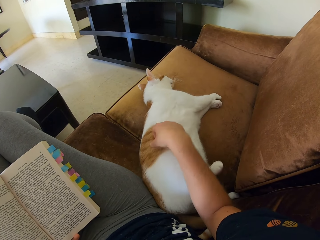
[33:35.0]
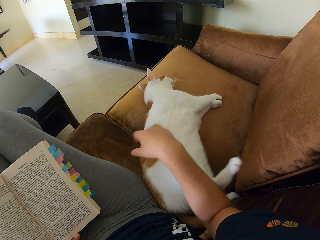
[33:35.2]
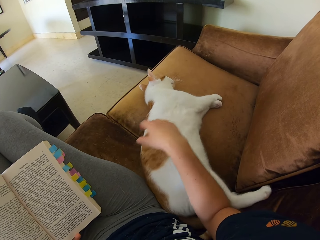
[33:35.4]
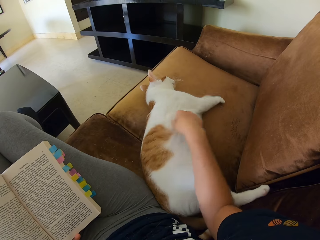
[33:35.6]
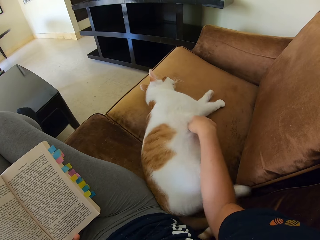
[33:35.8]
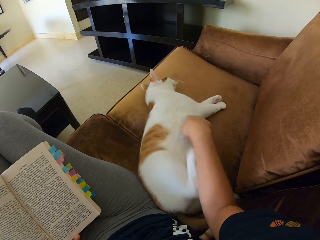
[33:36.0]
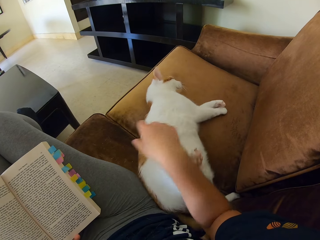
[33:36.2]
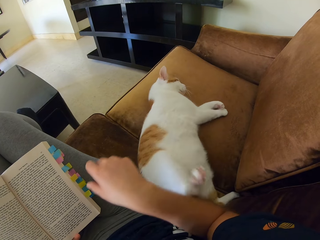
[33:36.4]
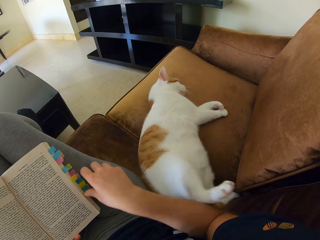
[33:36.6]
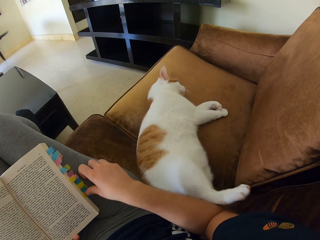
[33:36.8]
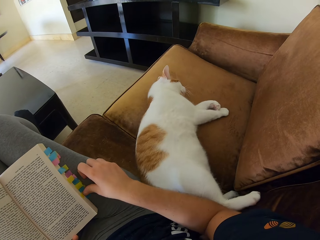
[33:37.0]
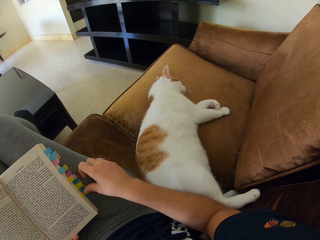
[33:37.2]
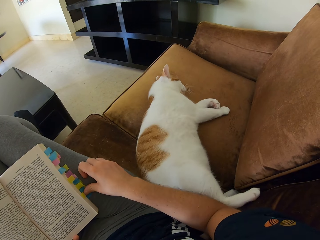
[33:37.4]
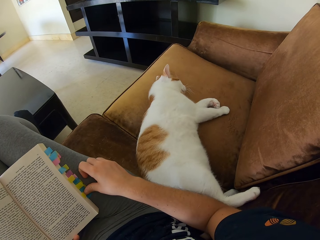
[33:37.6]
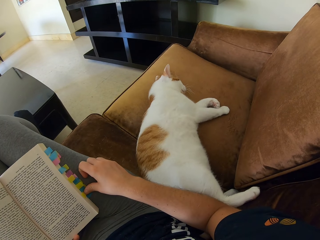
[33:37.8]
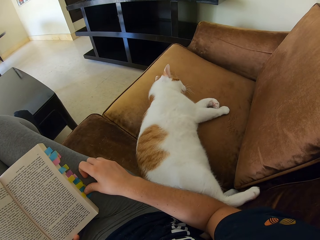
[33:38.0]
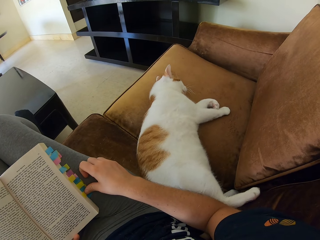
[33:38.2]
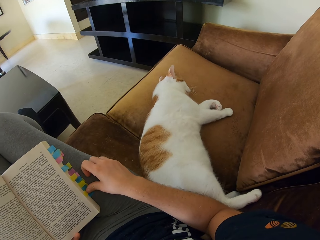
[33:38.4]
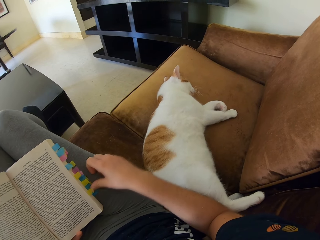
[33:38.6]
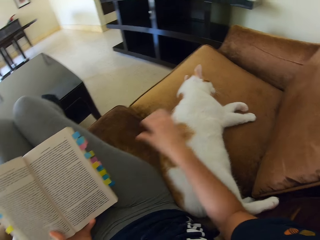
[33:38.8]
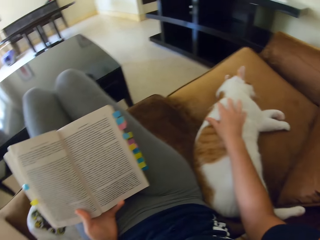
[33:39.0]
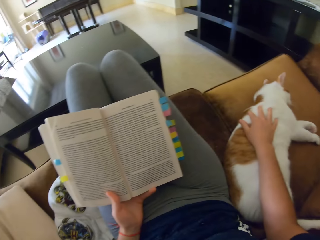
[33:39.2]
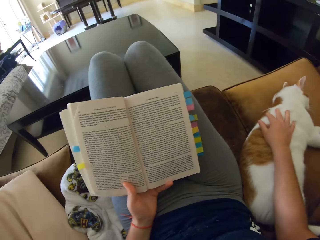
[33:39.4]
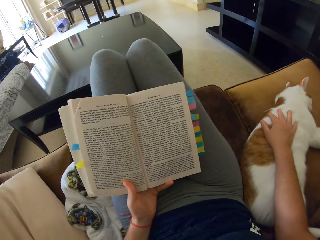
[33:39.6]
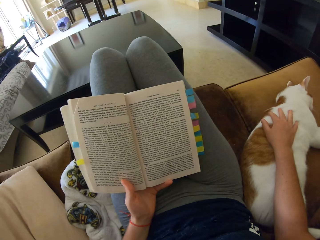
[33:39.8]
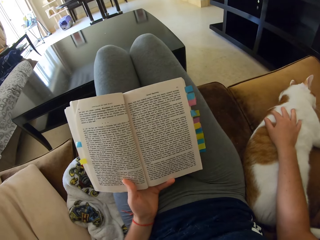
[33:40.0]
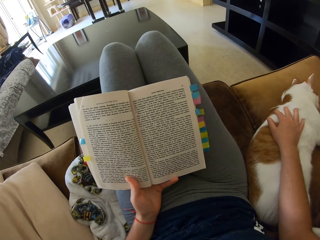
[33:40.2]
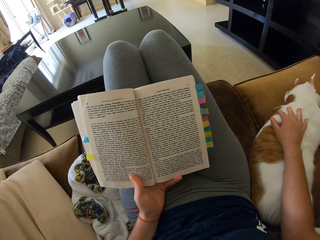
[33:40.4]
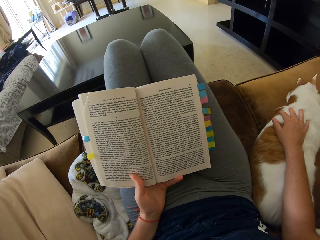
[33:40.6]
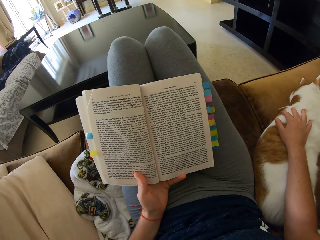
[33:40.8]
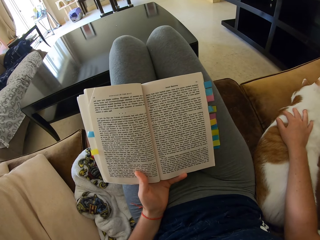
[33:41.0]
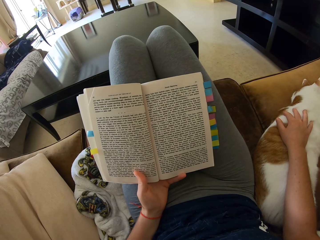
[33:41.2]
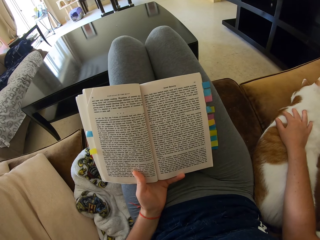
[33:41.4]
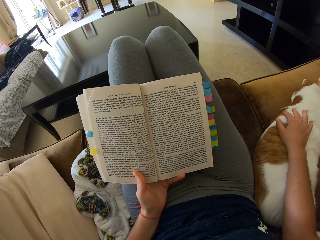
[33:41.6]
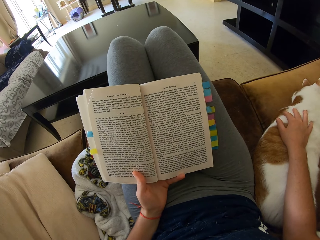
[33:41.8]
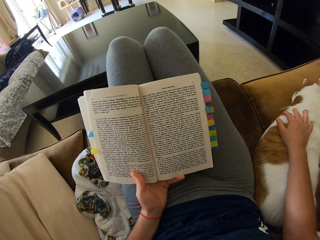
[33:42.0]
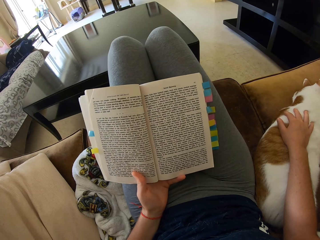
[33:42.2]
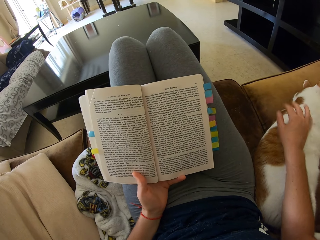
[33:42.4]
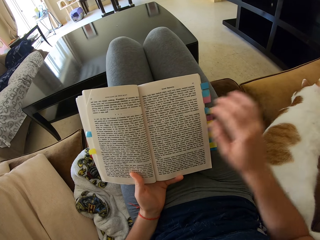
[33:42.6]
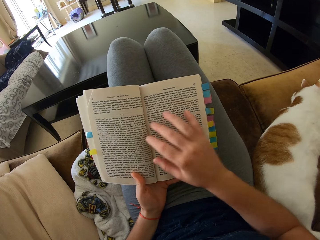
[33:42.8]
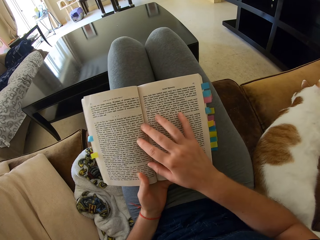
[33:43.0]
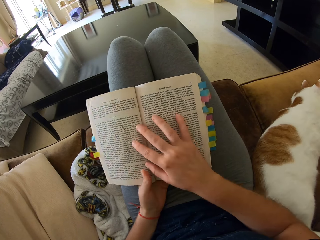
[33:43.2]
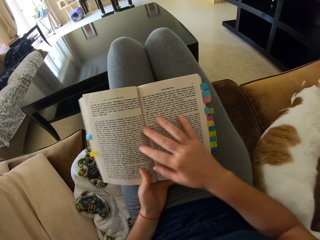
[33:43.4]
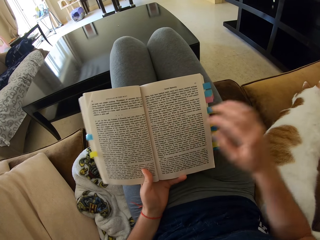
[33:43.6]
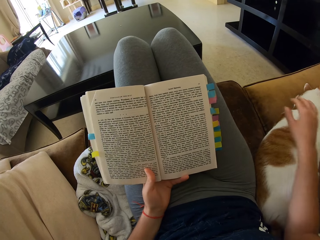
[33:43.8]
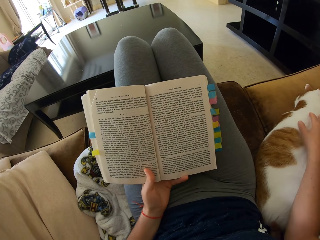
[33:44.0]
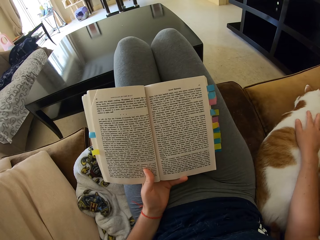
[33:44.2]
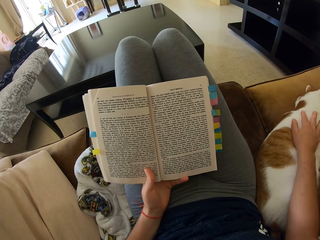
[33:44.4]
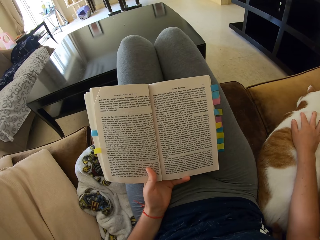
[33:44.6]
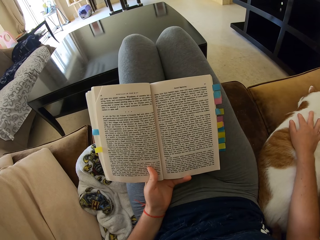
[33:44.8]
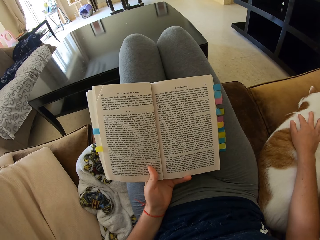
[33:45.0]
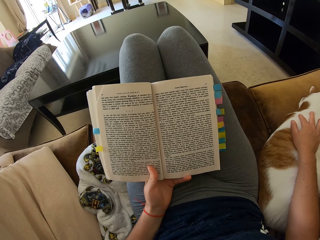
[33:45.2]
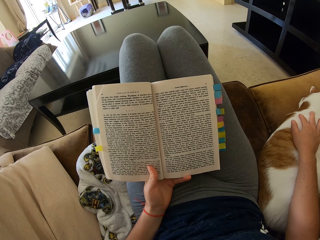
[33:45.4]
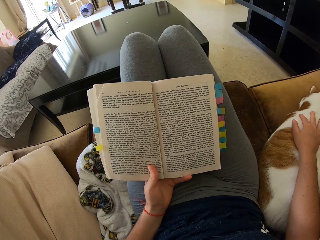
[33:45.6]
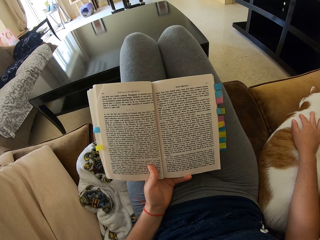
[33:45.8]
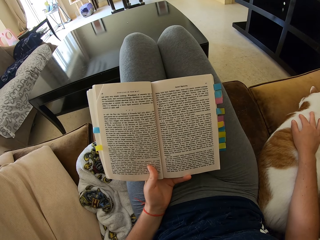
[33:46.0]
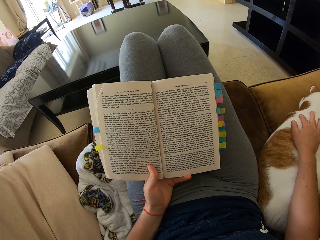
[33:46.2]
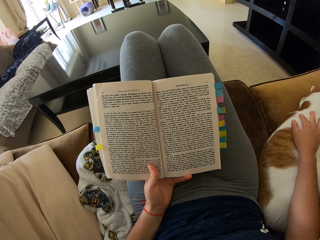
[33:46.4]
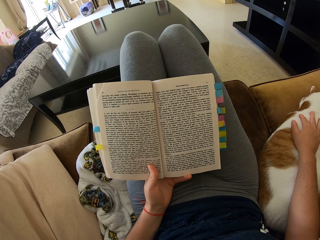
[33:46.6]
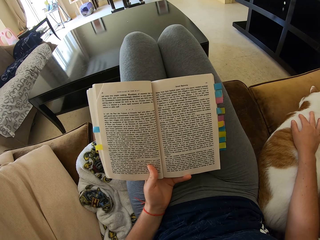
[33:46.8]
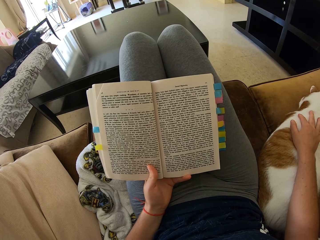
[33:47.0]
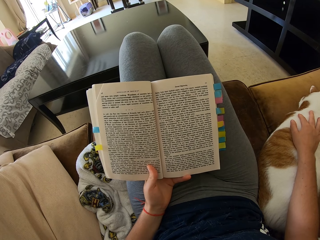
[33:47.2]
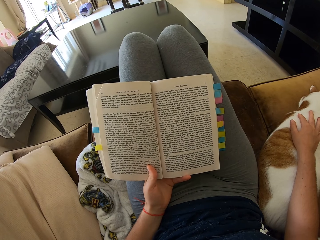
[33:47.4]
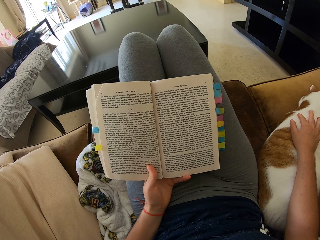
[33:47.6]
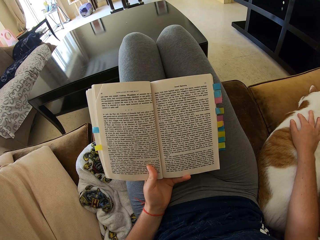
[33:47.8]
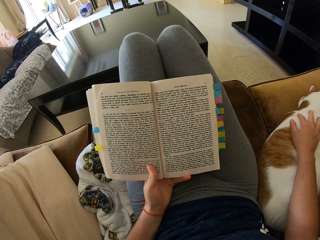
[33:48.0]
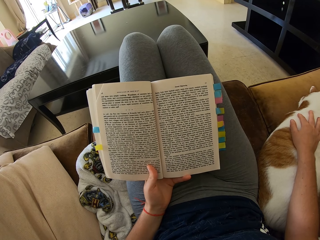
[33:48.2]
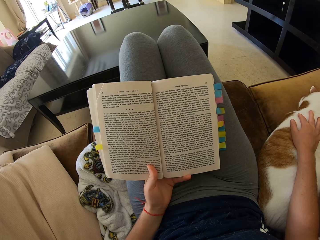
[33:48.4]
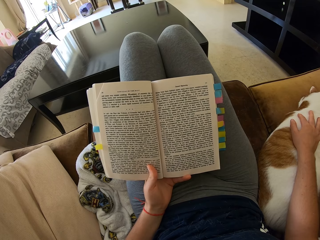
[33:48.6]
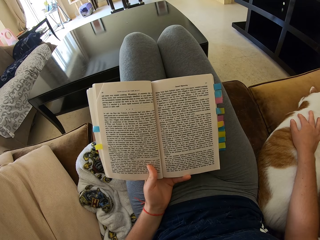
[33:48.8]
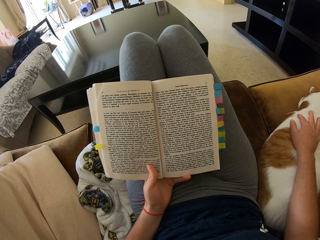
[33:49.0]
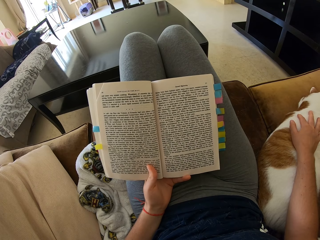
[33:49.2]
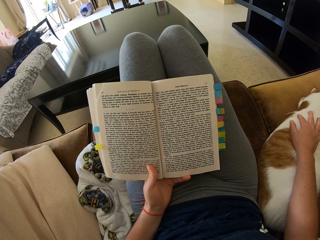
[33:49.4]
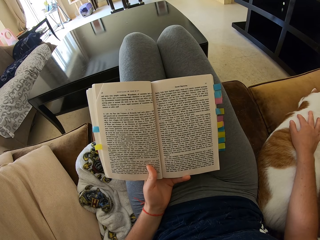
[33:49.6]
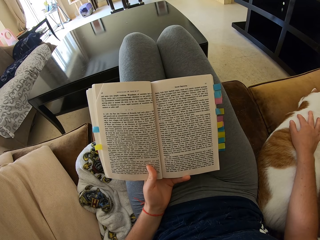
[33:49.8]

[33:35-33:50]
The camera wearer scratches a cat. They place a hand on the cat. They read a book on the sofa. They lift the hand off the cat. They touch the book page. They hold the book. They place a hand on the cat.

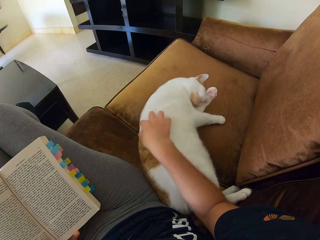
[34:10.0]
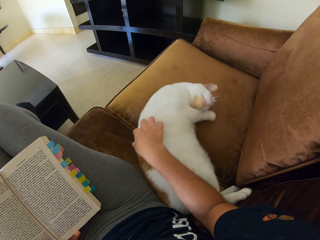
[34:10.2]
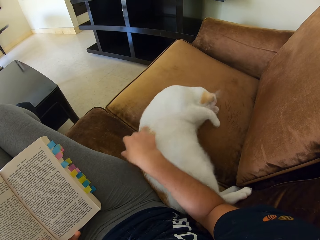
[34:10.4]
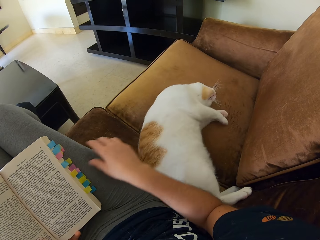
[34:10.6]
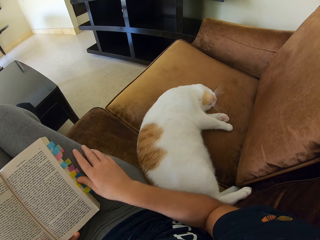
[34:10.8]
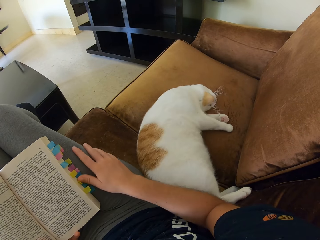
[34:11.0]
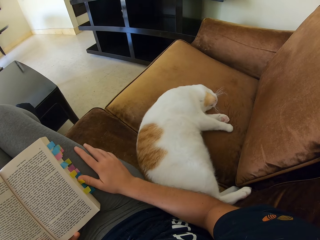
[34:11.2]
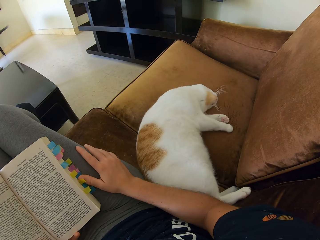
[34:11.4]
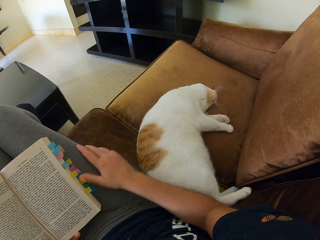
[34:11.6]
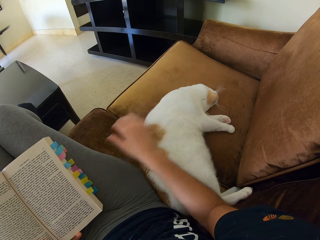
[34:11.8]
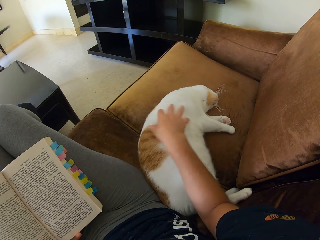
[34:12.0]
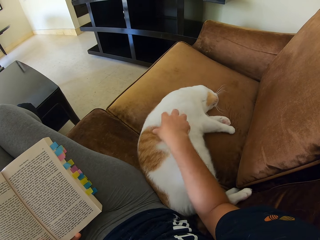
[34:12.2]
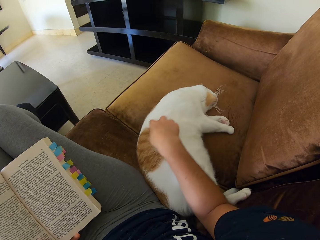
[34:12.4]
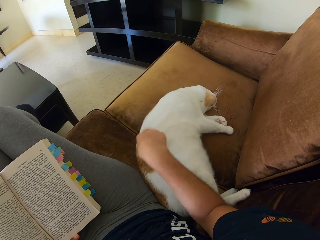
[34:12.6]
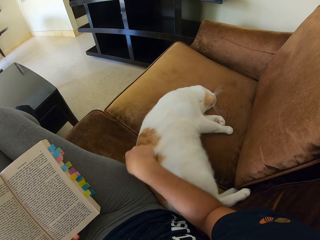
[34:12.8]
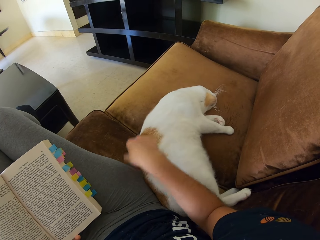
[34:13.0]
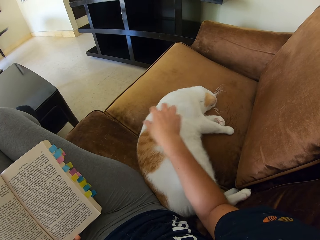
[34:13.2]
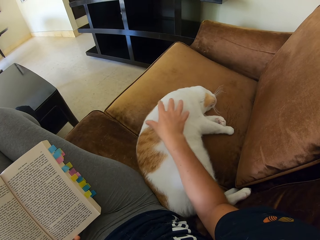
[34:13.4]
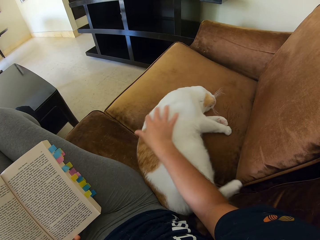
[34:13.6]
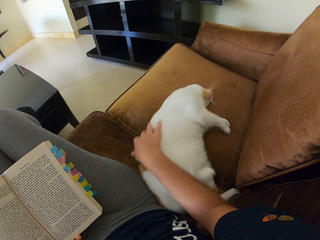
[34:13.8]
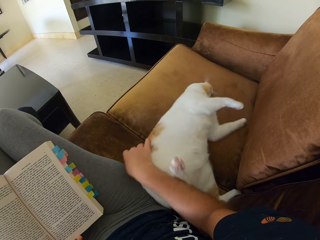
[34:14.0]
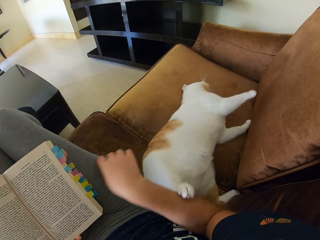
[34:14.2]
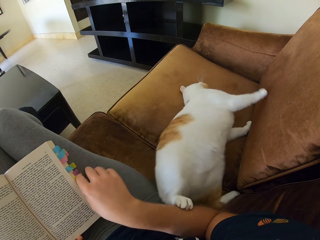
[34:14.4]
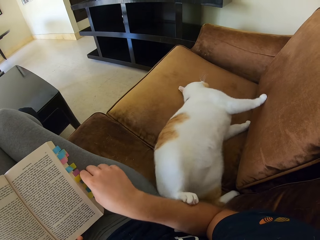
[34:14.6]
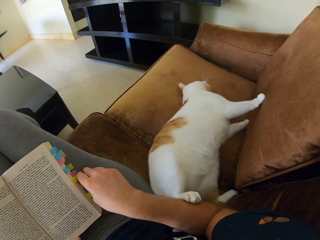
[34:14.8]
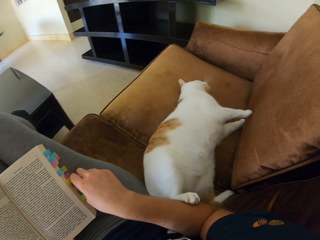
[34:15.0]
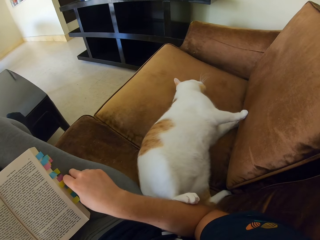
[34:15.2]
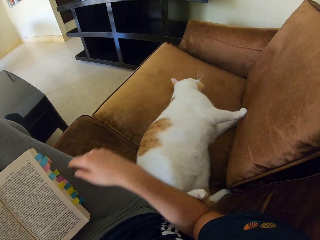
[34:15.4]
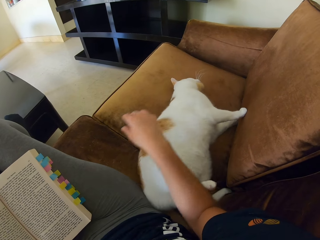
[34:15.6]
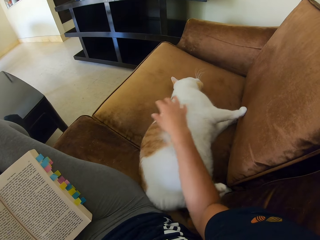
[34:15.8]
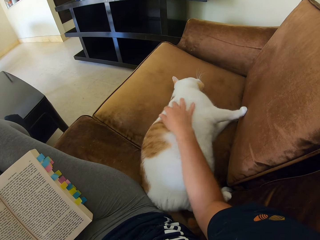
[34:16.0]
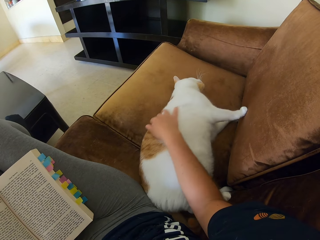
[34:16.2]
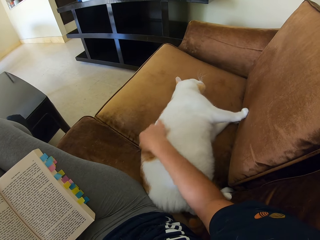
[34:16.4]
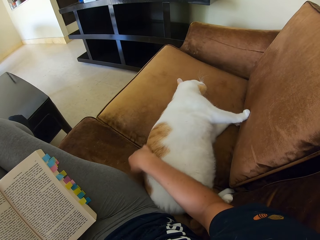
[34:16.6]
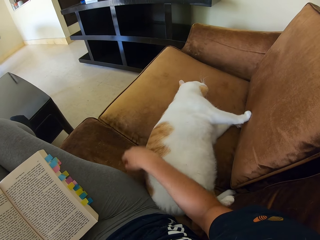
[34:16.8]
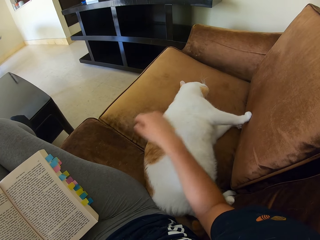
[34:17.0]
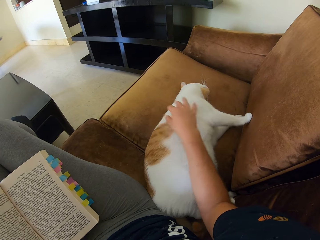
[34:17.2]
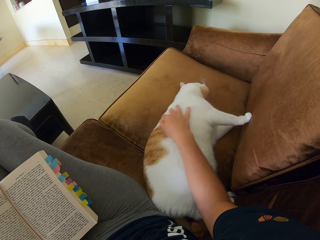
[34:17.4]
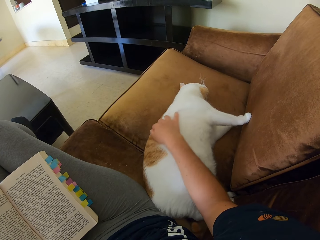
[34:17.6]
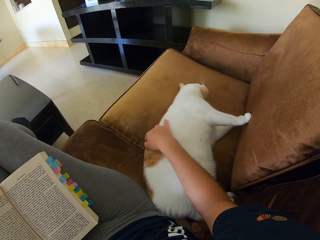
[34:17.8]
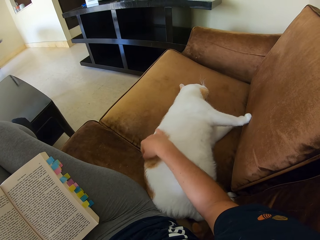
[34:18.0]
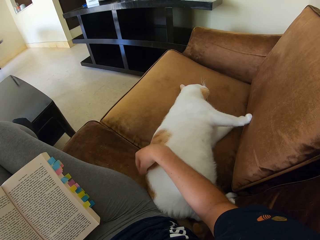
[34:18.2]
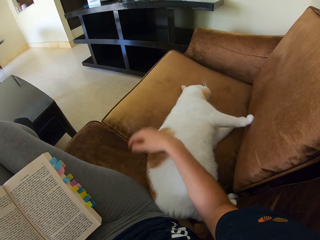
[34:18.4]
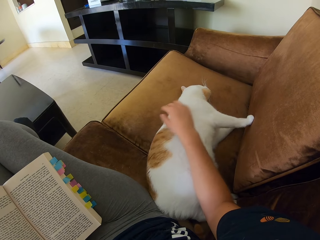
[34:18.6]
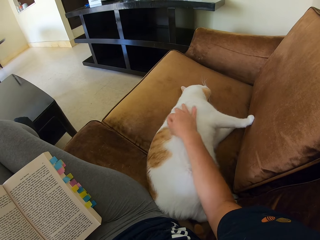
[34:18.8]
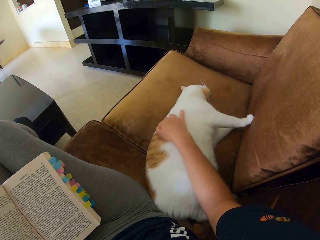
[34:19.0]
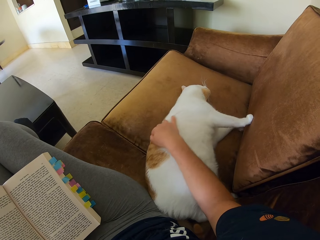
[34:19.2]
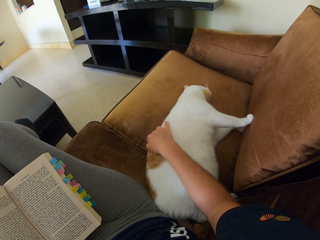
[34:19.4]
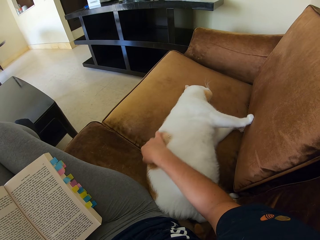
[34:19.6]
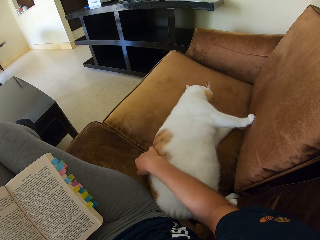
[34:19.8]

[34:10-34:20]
The camera wearer touches the cat. They touch the cat repeatedly.
